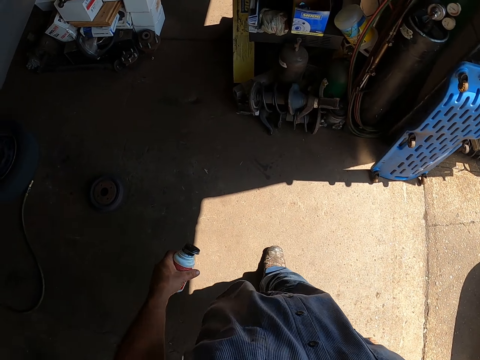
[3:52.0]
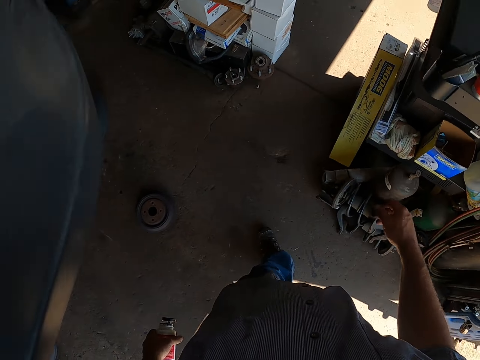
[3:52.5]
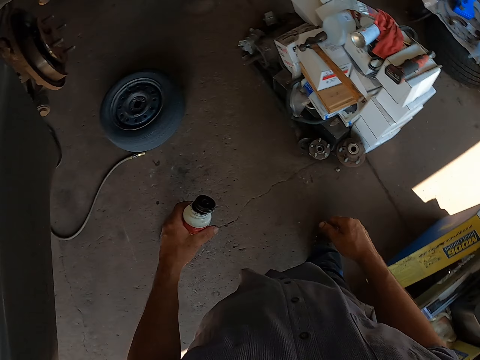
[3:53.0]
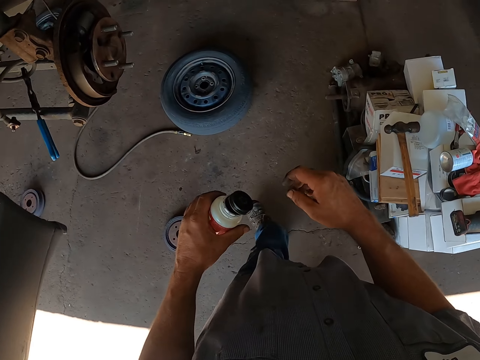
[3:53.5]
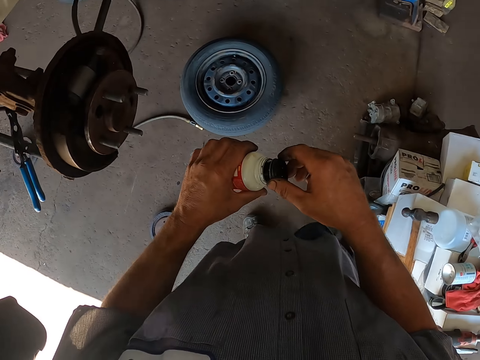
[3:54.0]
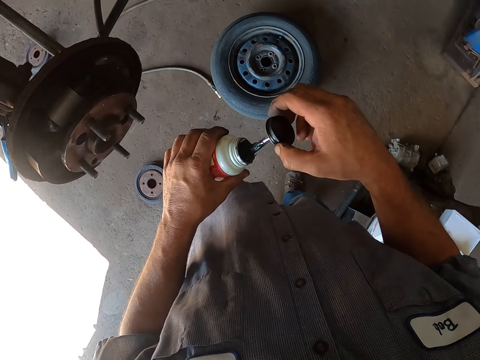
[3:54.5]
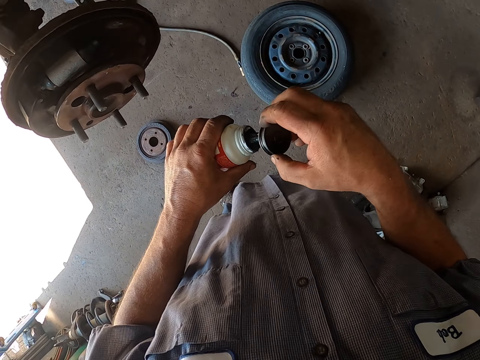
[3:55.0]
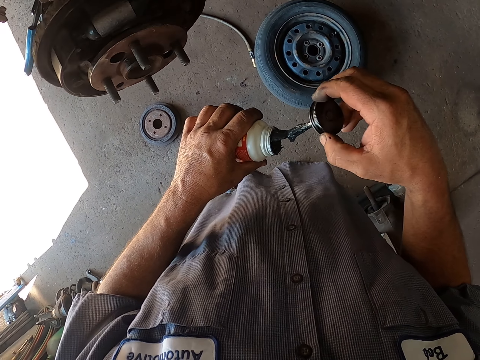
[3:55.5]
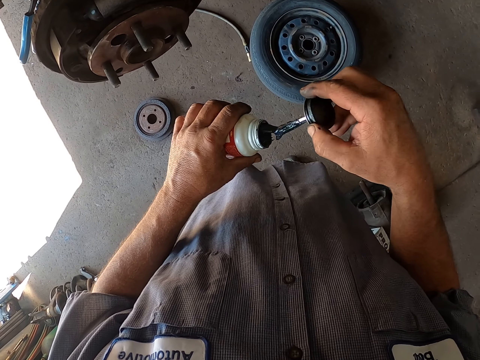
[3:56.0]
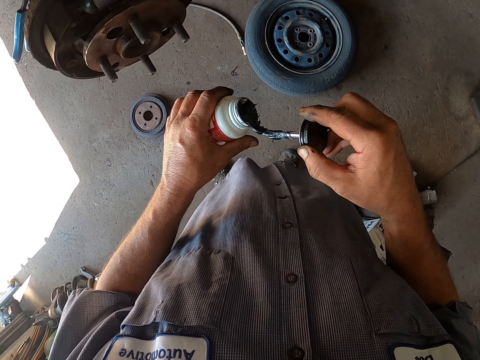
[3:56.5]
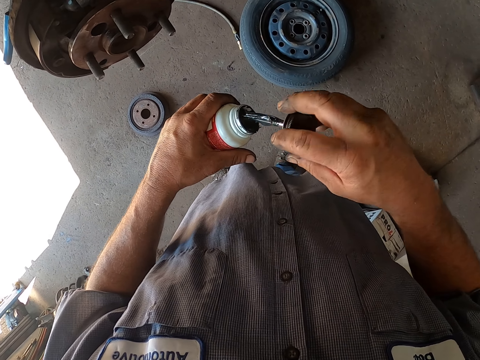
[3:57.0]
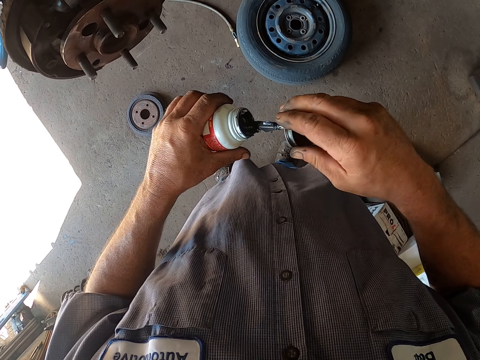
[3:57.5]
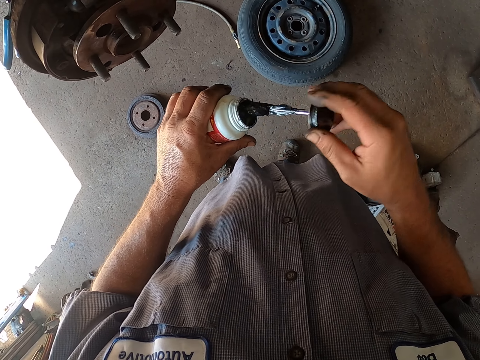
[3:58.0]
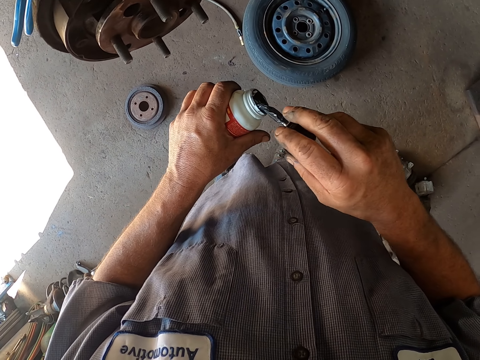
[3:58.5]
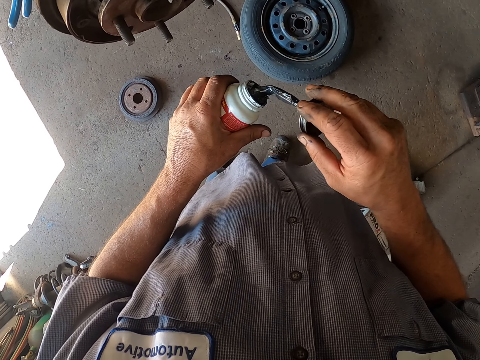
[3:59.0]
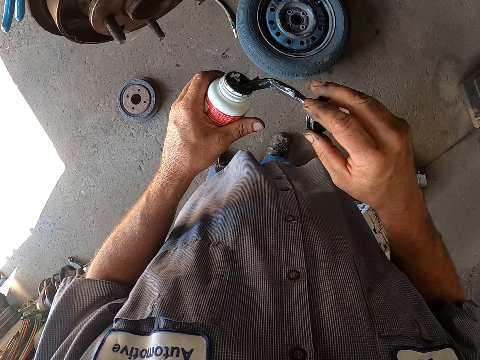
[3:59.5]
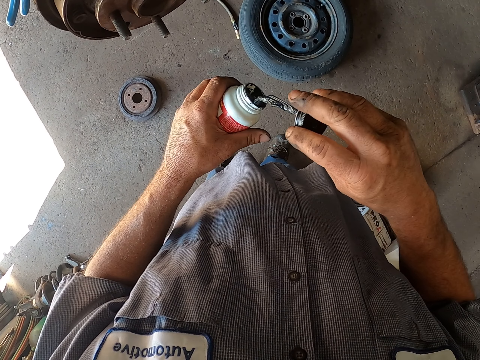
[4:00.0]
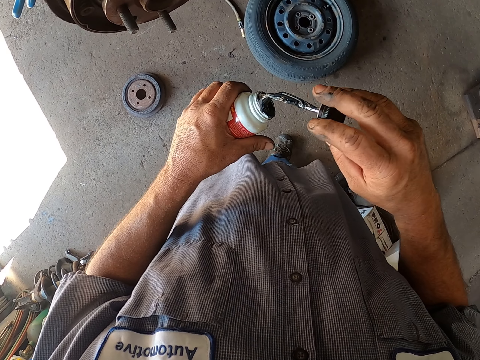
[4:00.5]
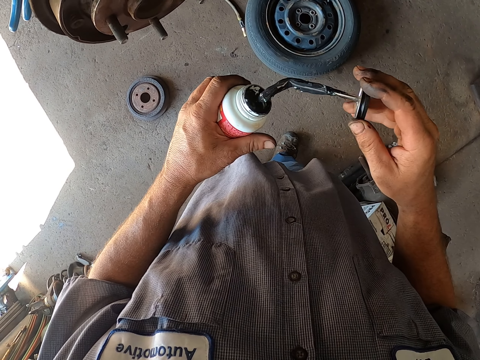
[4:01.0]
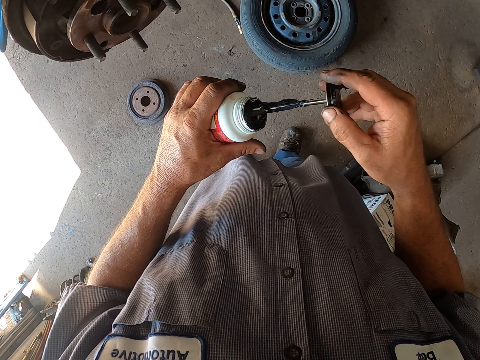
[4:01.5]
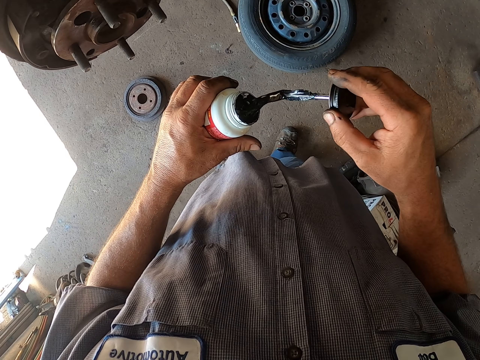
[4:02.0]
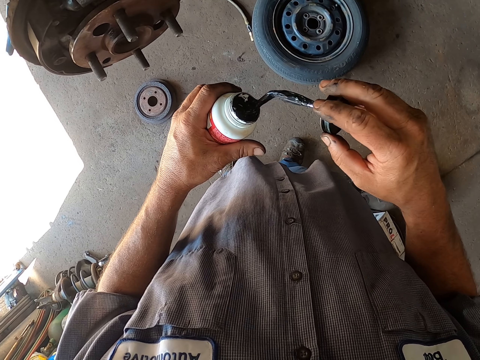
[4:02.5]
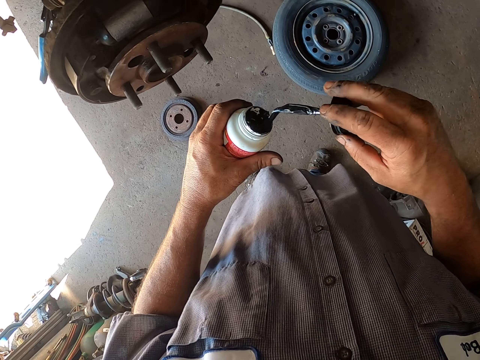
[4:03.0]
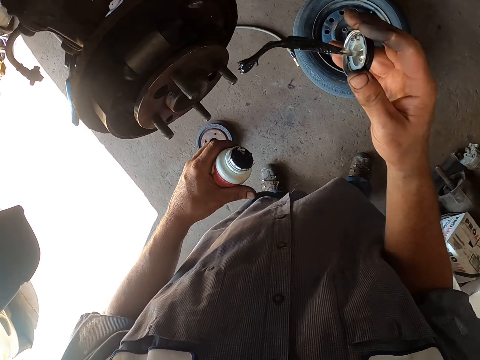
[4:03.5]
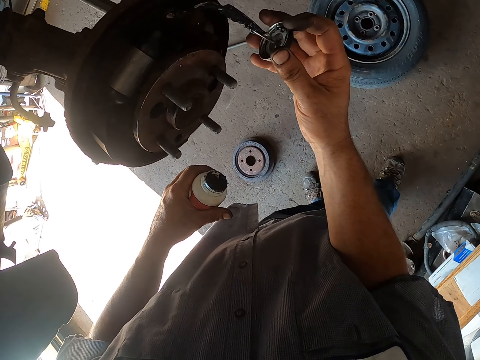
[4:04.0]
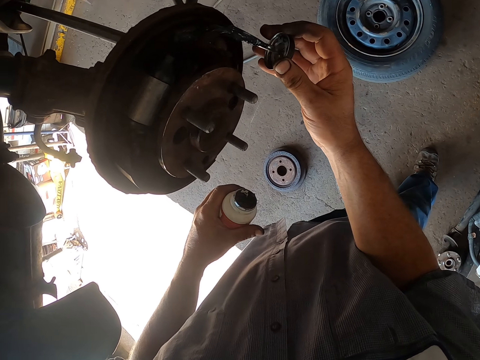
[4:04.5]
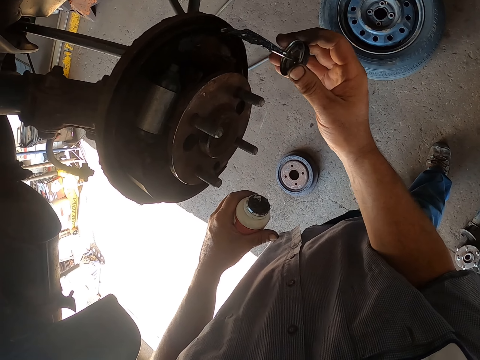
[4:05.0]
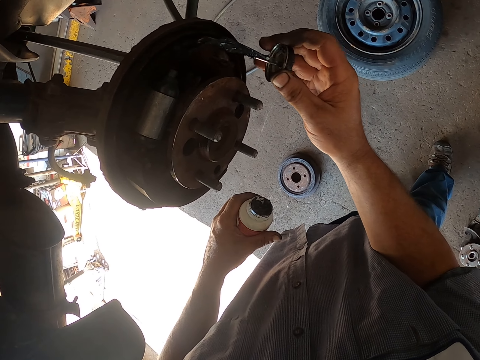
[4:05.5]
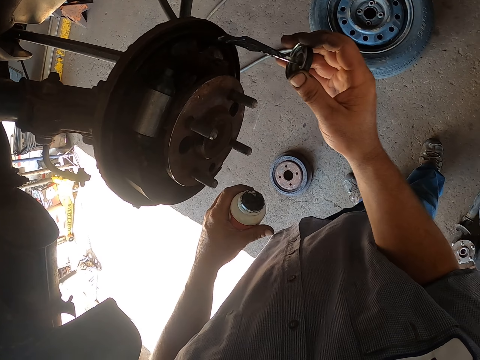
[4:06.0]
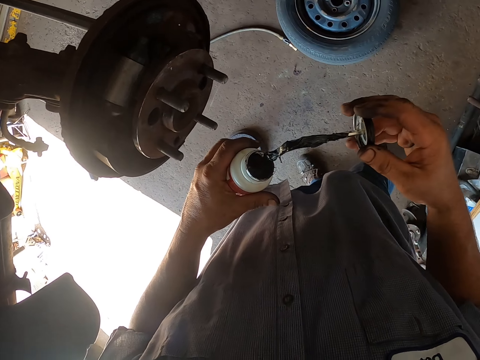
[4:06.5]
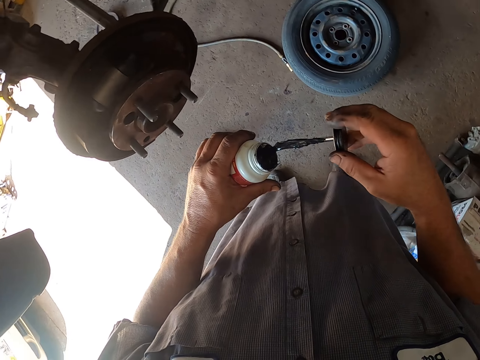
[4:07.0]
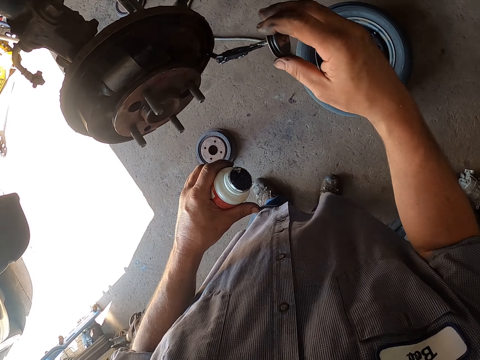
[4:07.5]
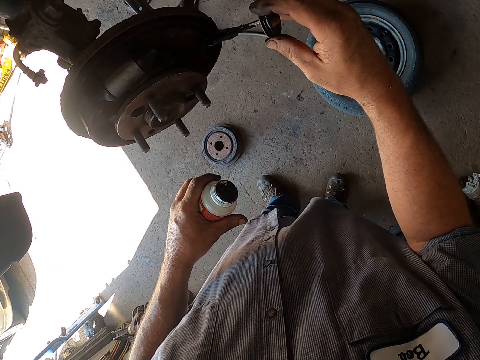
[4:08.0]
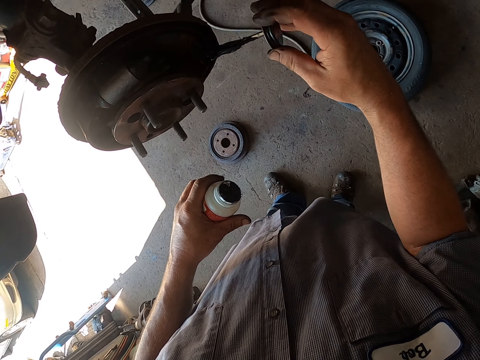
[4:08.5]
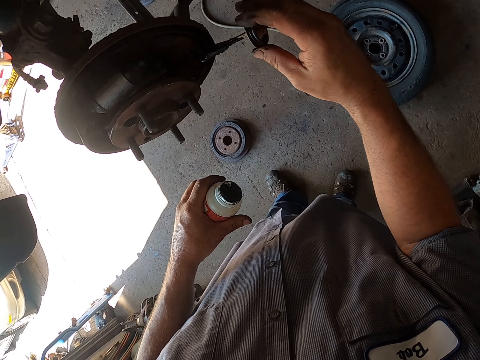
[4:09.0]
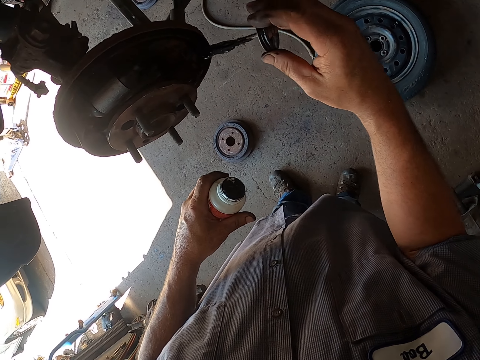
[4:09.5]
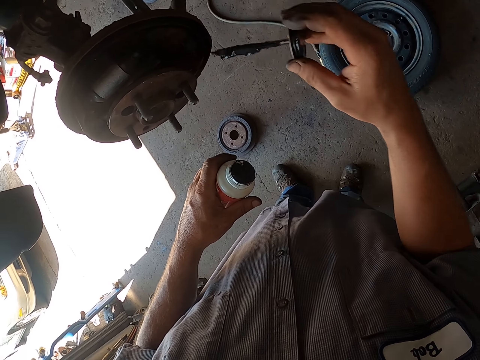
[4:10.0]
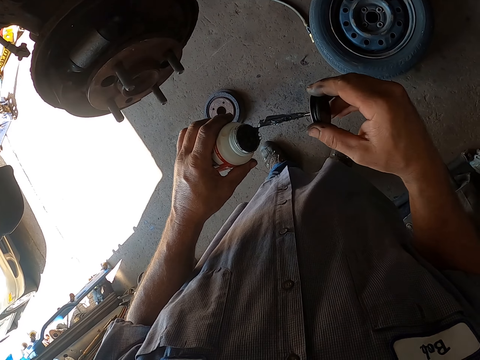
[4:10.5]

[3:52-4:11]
The camera wearer goes back to the wheel hub. They open something and mix something. They apply the oil on the rear wheel bearing. They pick up something. They apply something on the rear wheel bearing.

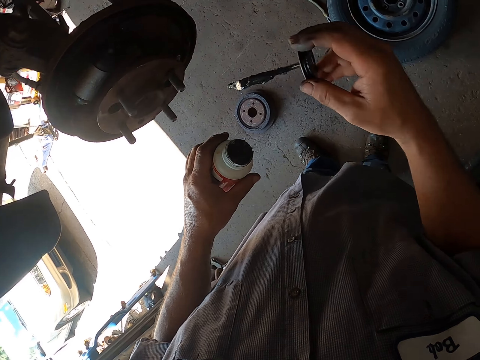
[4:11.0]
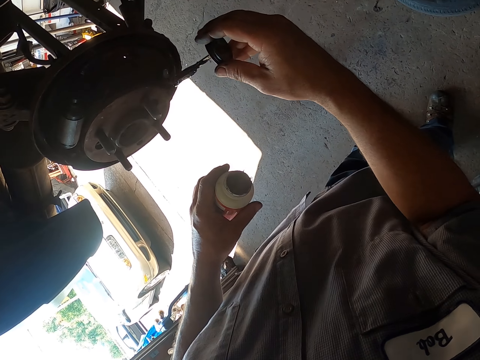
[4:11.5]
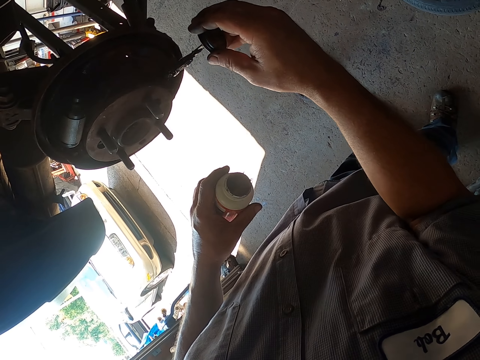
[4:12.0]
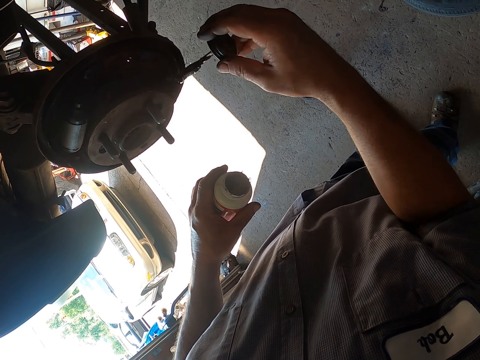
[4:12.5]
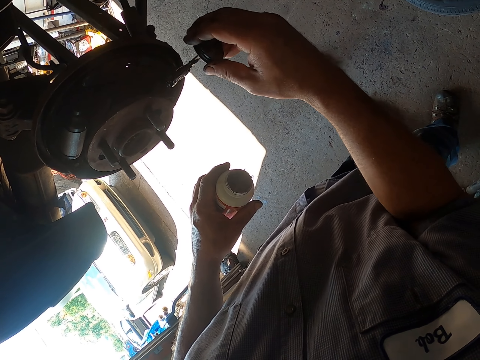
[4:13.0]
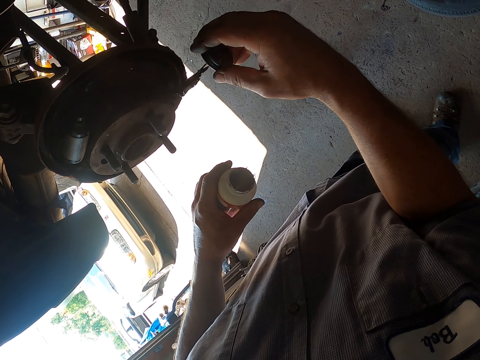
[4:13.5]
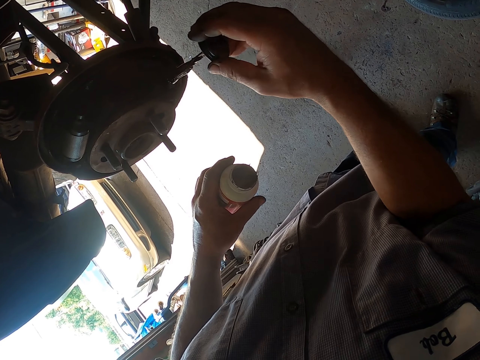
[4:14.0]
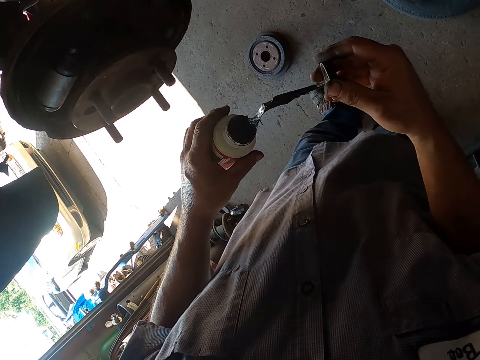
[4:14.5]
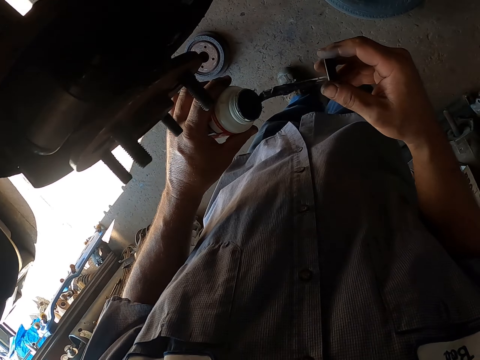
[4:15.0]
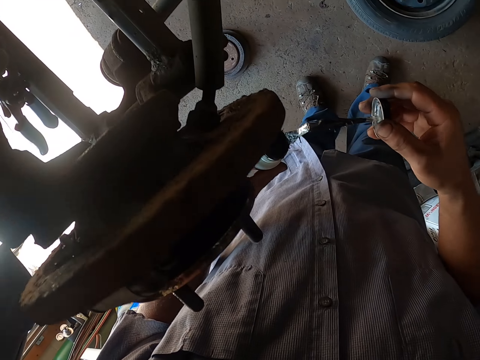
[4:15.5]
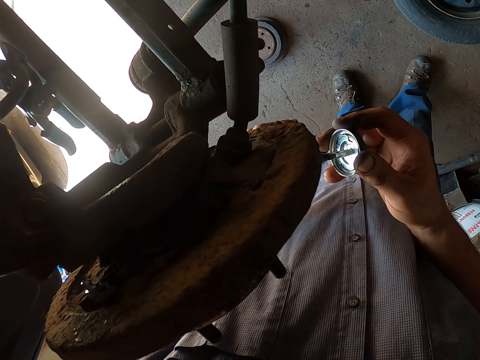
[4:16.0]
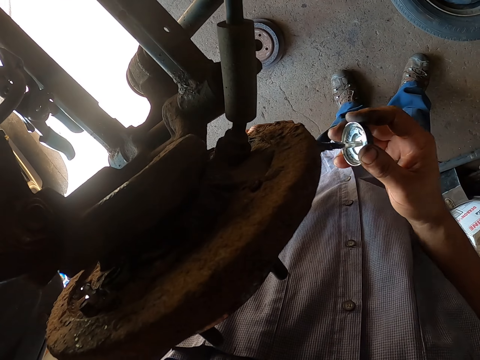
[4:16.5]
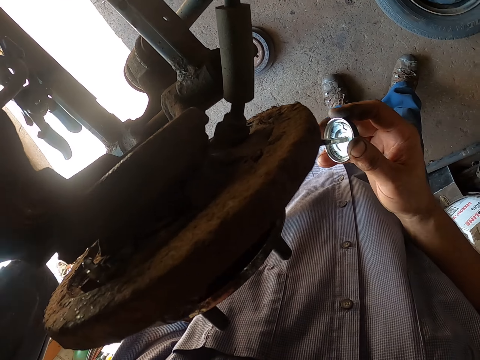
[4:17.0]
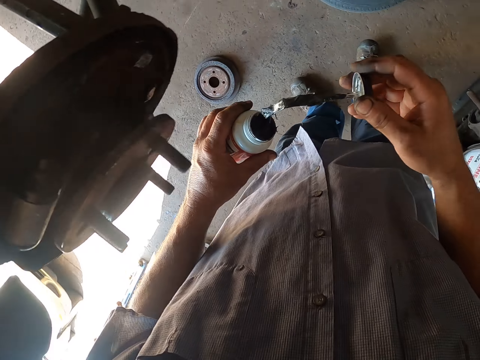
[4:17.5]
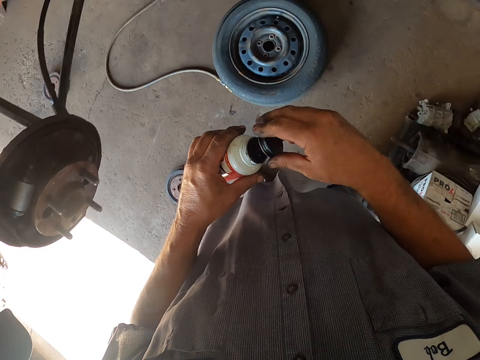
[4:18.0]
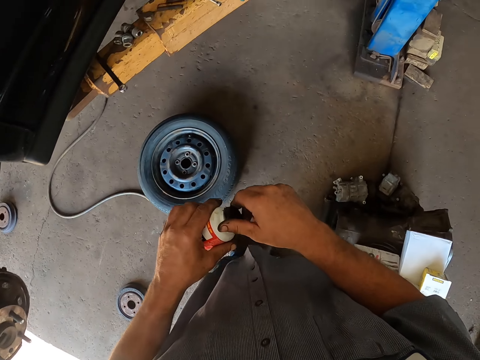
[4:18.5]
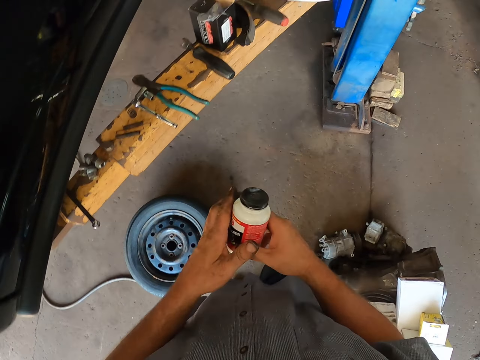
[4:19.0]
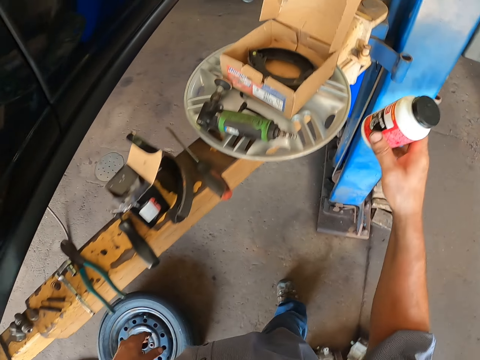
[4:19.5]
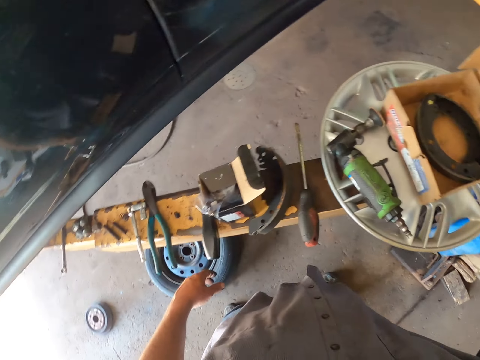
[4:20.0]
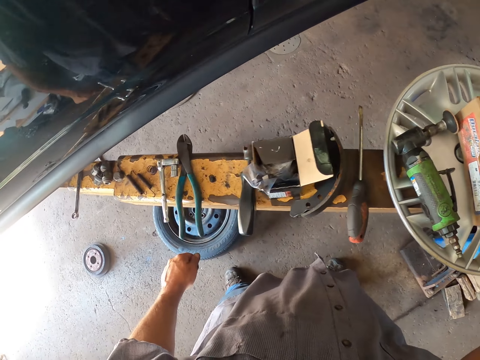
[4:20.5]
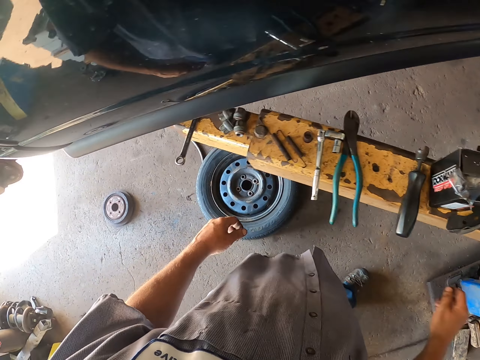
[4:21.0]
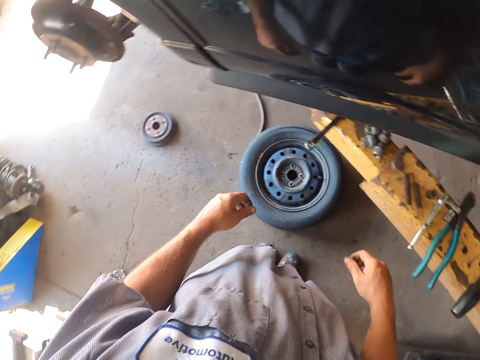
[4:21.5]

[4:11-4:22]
The camera wearer closes the oil bottle. They walk around the garage. They put the bottle on the counter or a box.
